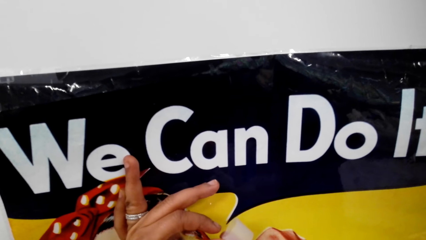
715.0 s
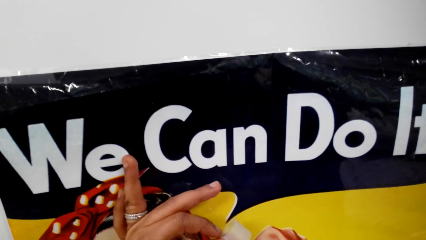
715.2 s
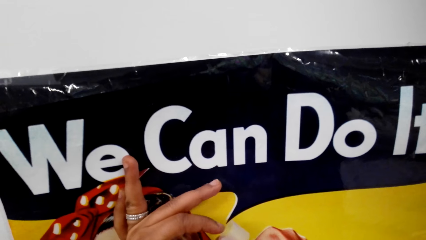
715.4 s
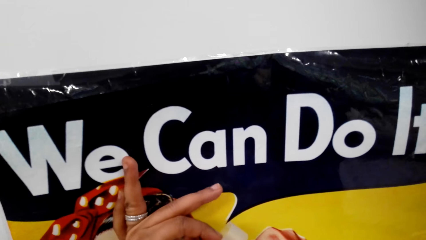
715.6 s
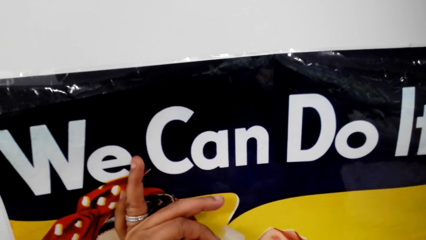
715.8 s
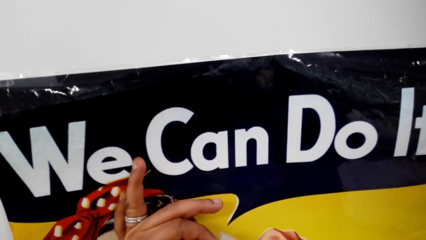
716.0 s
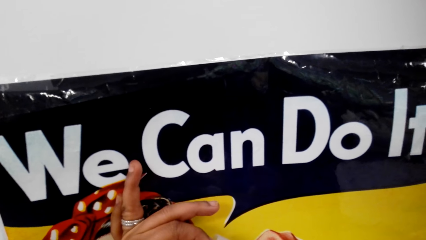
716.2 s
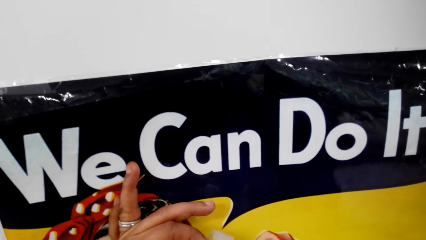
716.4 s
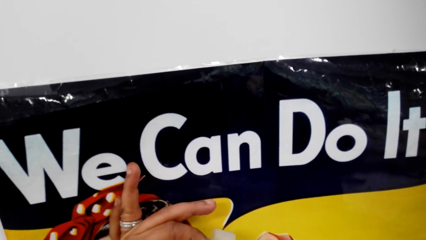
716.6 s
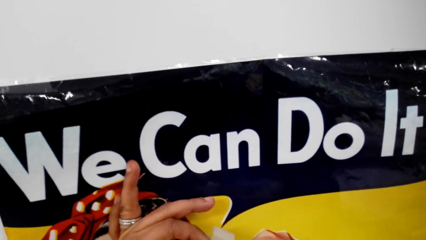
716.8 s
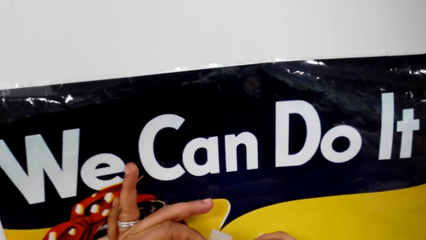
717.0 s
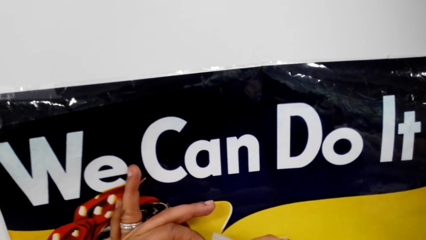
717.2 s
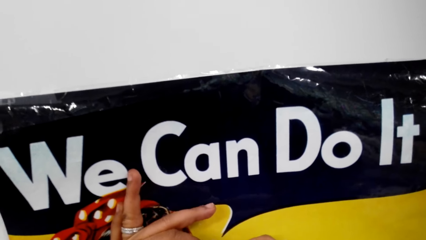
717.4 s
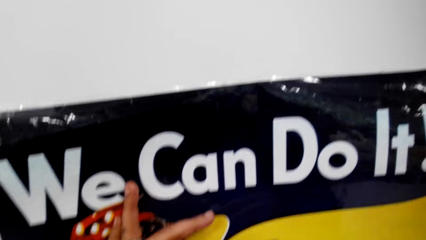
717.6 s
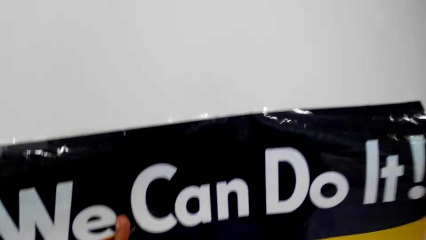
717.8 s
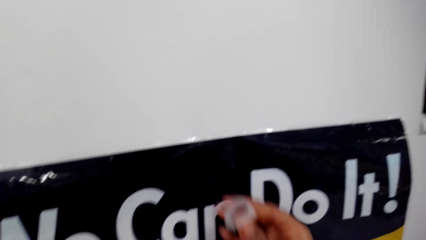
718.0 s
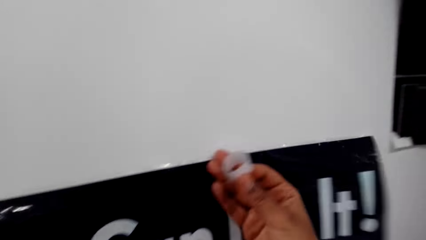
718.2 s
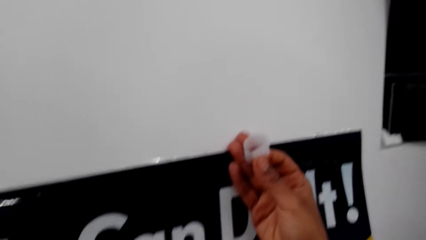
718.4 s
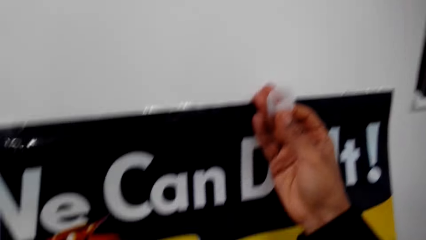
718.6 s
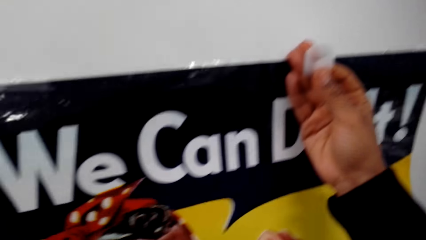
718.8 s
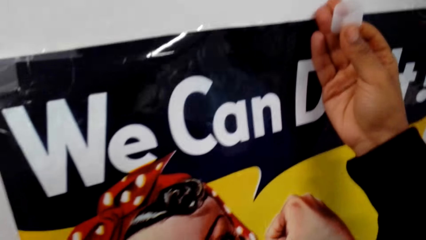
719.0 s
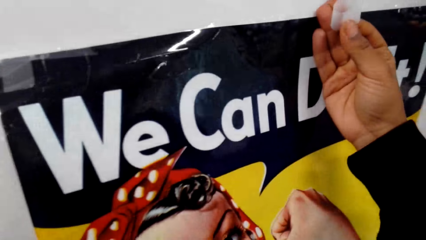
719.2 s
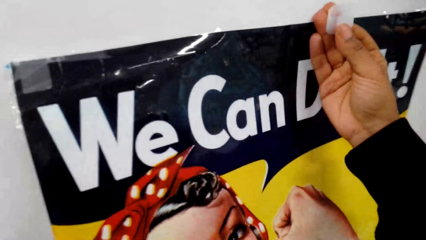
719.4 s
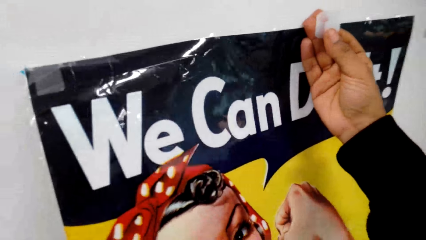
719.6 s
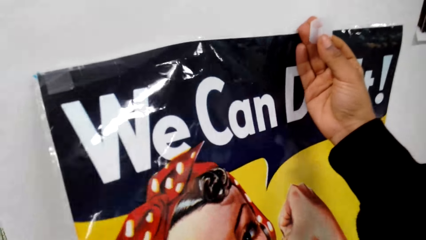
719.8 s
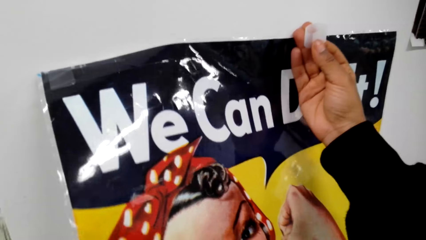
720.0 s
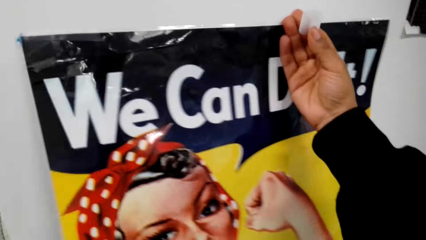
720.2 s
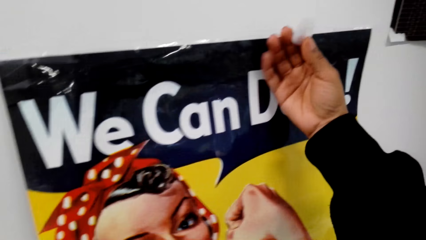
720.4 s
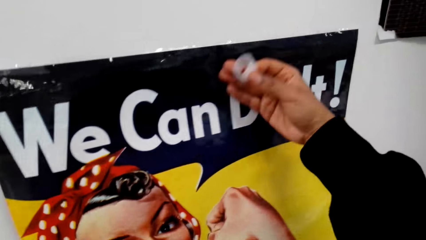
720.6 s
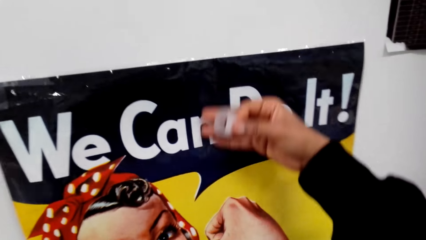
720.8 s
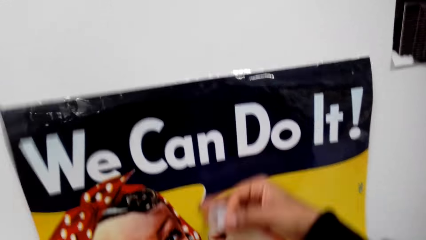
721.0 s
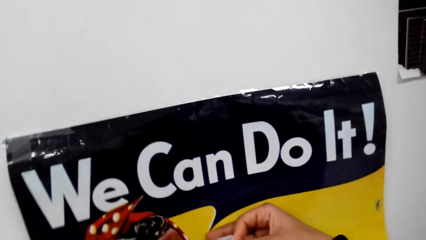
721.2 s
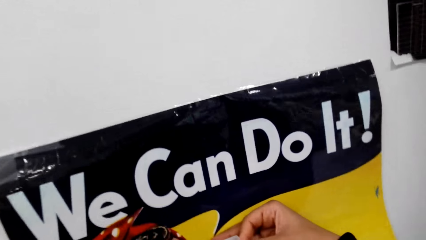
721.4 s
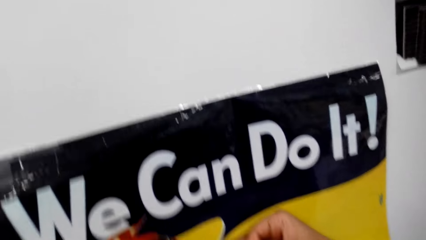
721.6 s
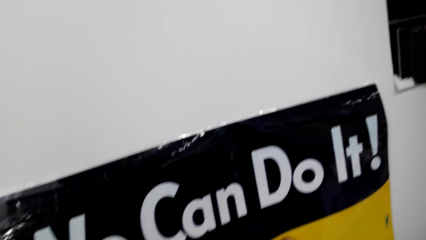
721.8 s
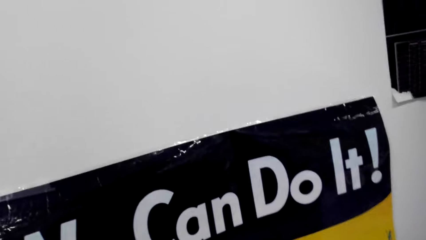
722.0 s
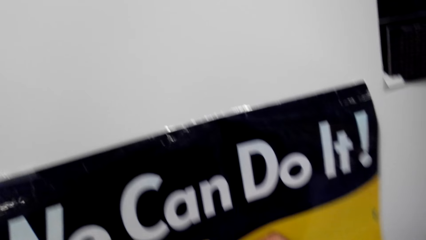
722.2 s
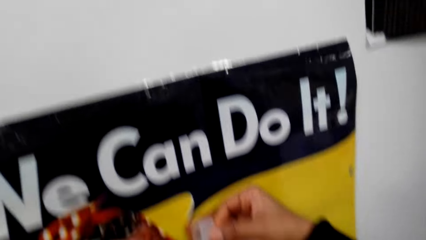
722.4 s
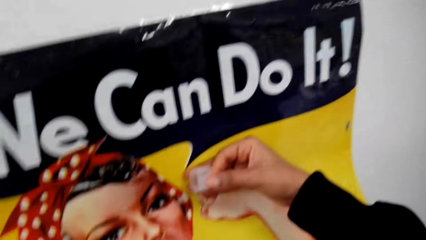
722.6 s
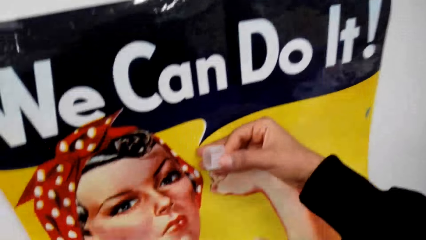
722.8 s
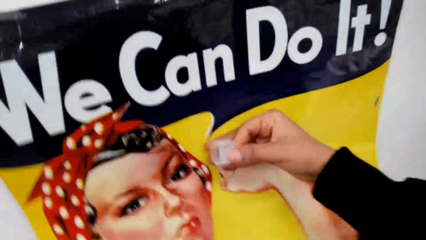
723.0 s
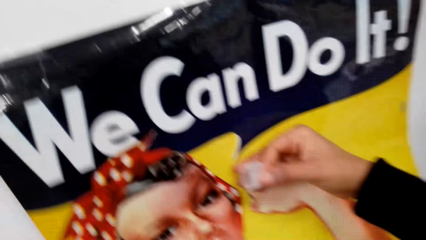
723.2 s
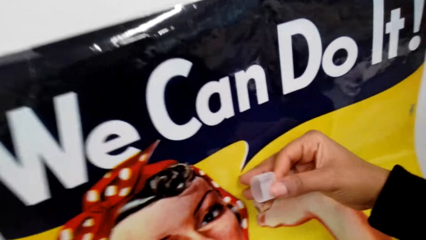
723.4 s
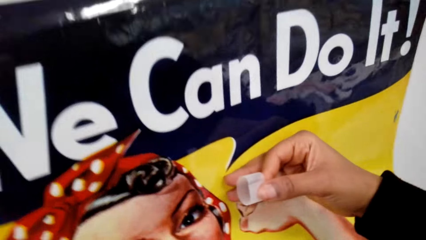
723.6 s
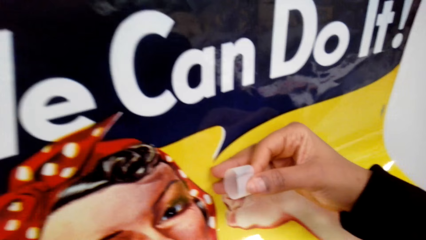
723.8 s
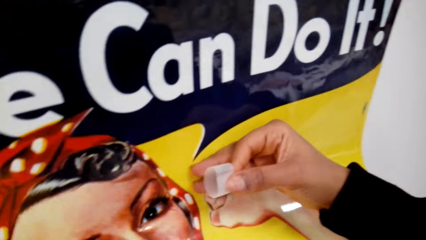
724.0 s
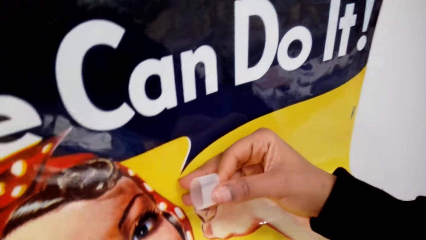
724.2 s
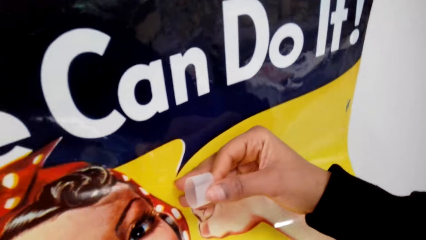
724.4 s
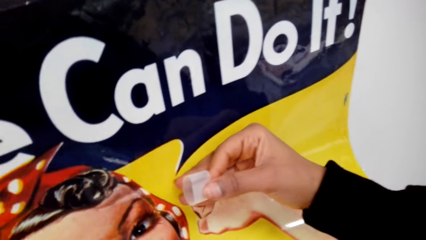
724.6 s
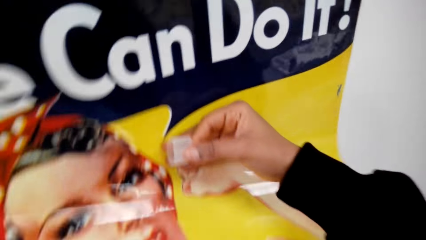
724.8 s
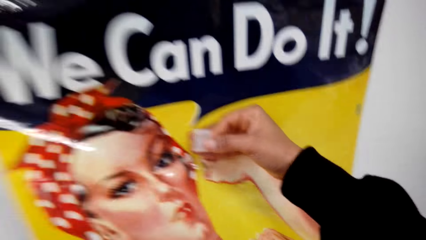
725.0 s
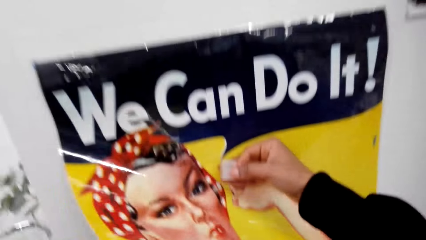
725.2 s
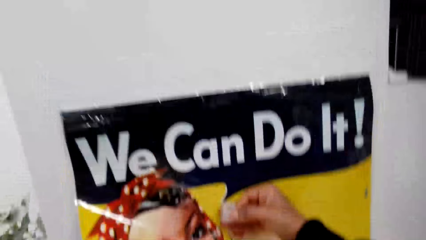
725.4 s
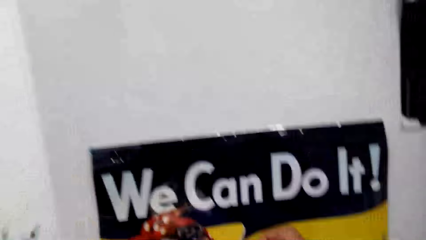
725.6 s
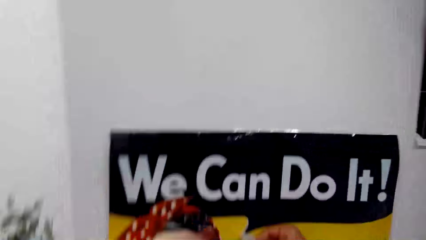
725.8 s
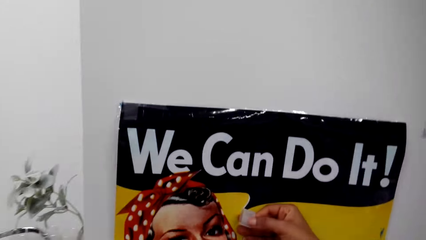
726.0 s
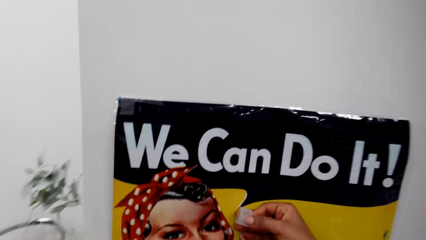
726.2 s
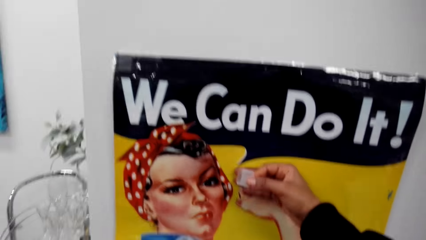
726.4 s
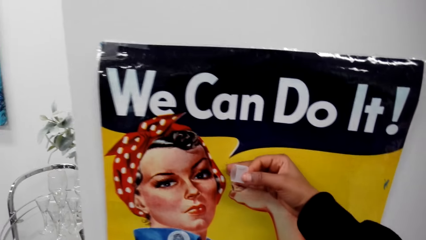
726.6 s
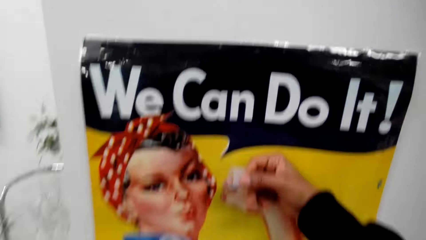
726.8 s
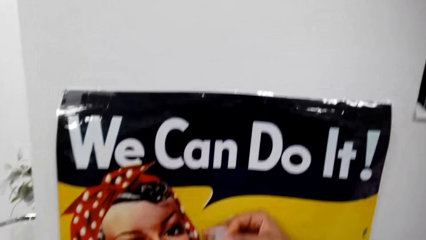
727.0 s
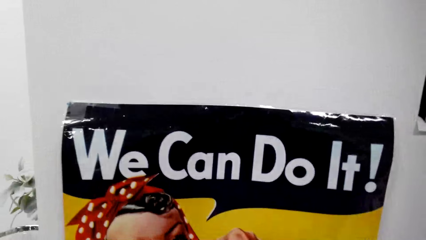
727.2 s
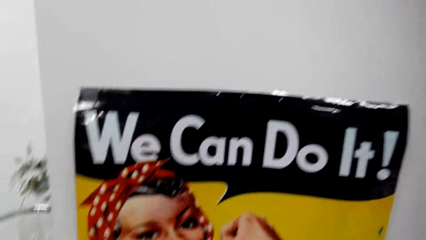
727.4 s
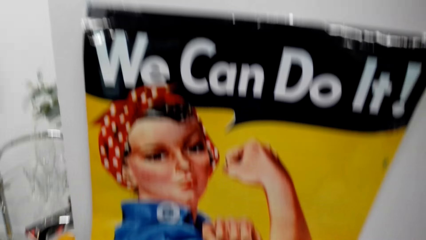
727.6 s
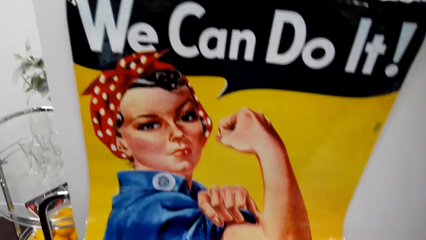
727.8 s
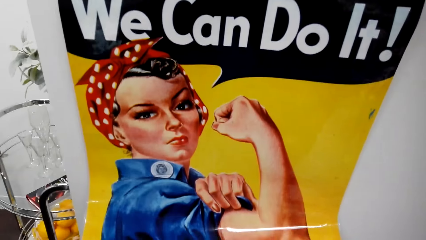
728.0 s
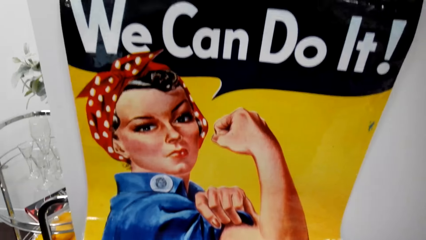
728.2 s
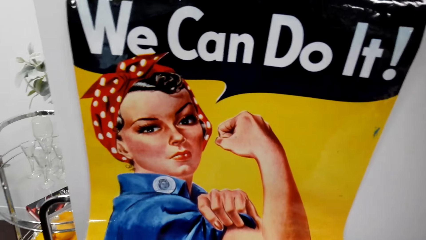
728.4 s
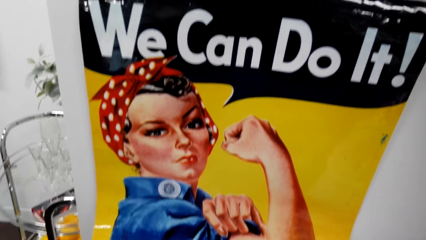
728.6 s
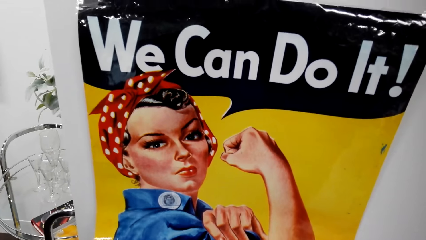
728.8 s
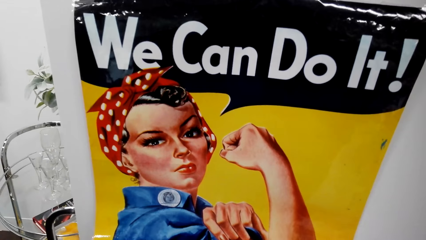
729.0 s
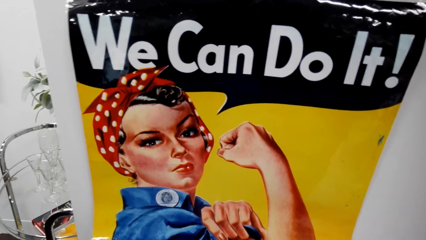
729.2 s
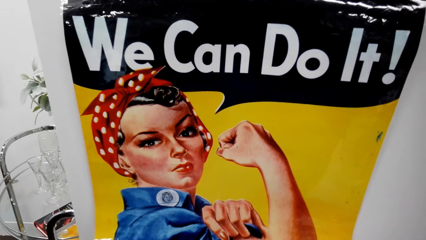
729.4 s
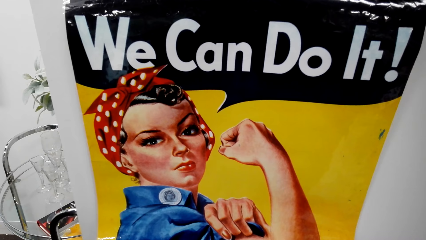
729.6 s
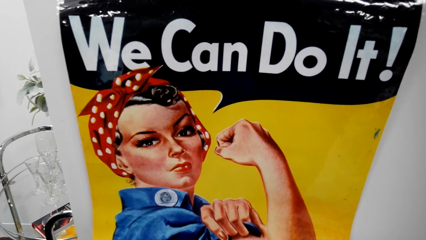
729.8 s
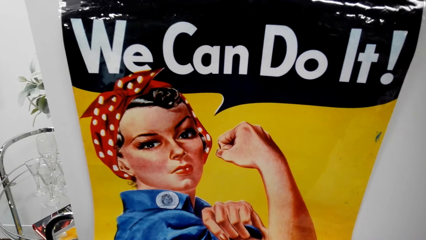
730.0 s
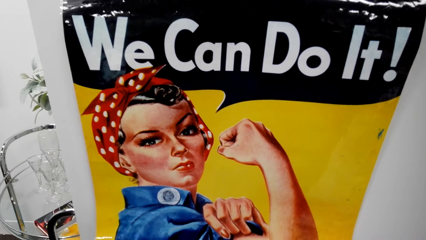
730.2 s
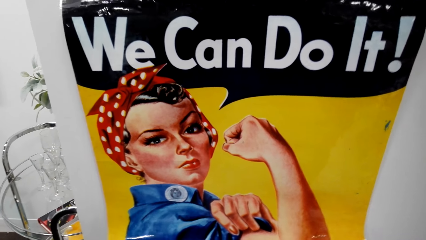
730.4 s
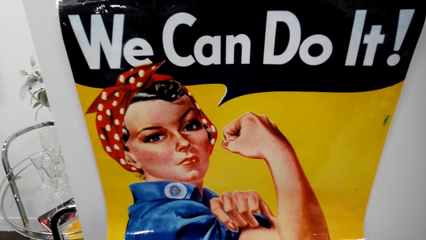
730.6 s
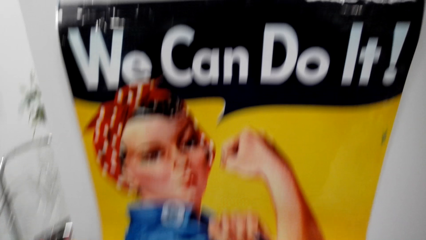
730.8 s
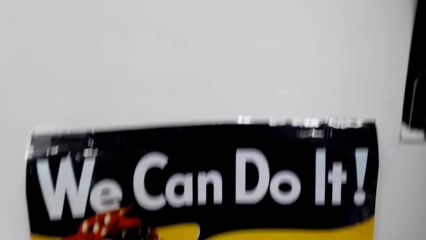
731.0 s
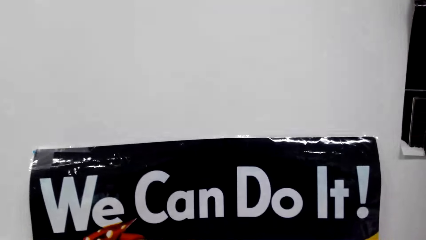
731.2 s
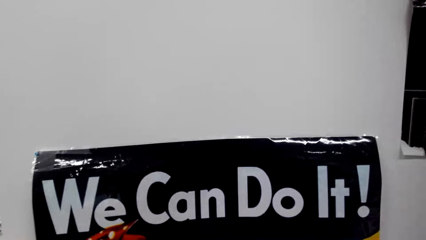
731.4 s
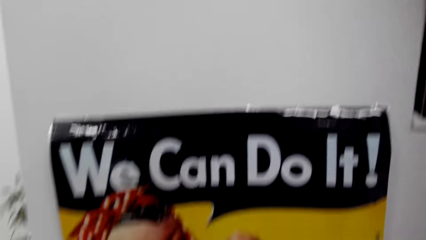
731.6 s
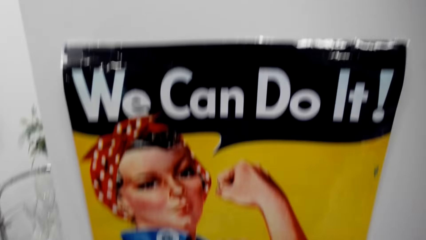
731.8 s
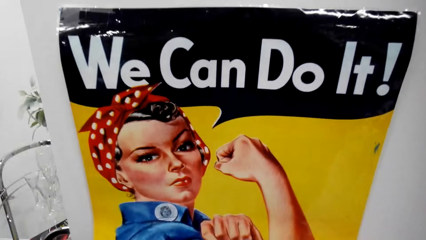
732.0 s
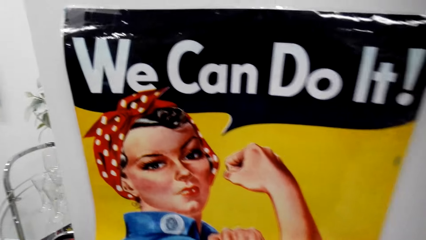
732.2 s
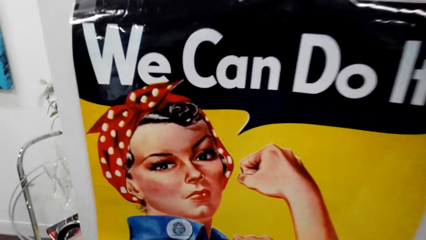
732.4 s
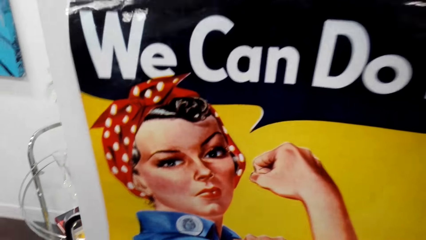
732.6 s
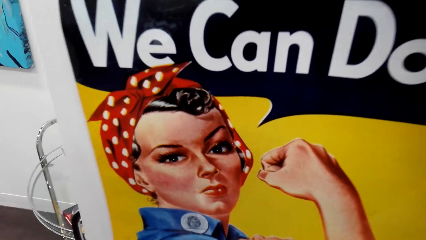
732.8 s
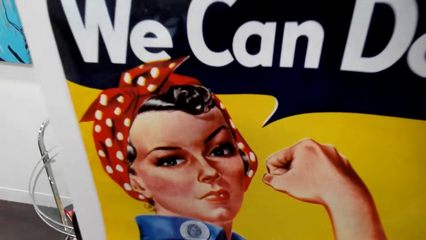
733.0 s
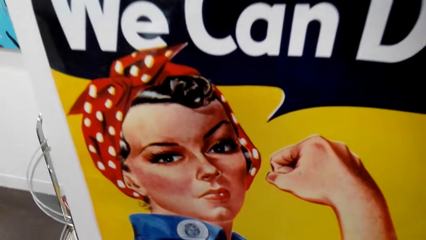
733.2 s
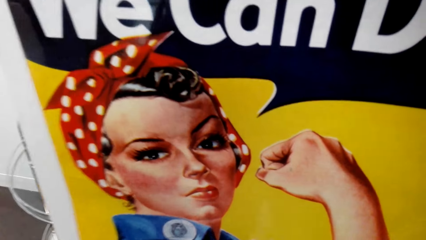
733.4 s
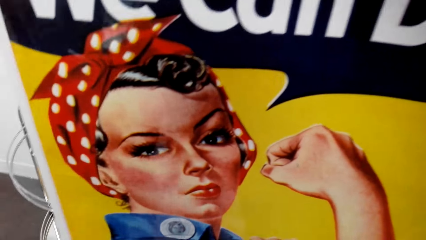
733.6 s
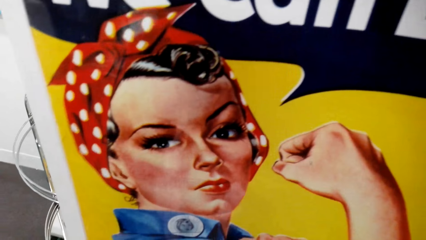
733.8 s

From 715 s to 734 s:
The camera wearer looks at the chart. They tape the poster on the wall.
